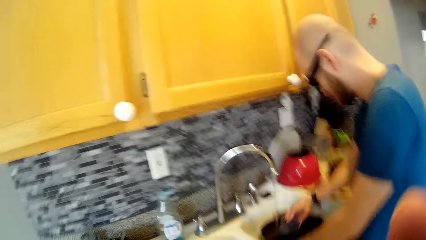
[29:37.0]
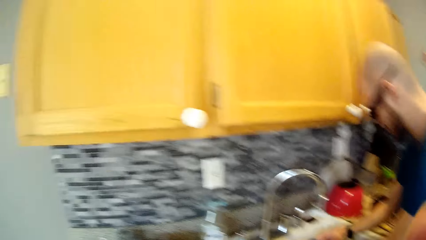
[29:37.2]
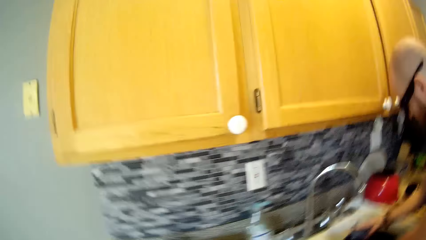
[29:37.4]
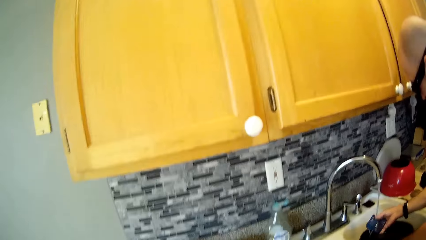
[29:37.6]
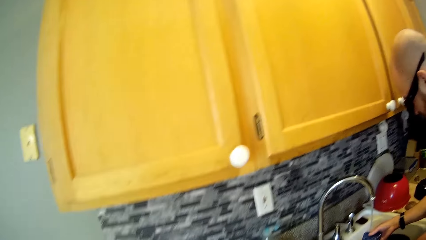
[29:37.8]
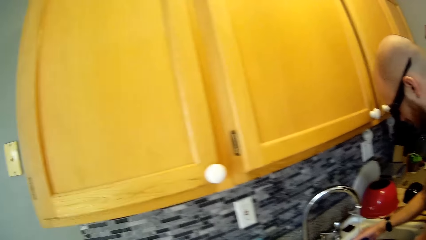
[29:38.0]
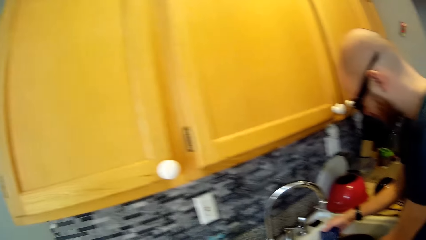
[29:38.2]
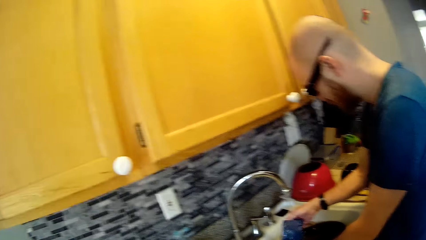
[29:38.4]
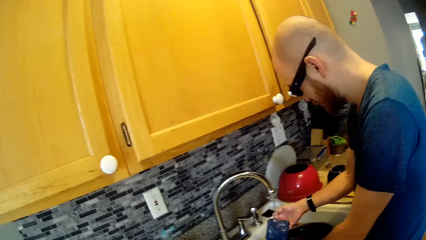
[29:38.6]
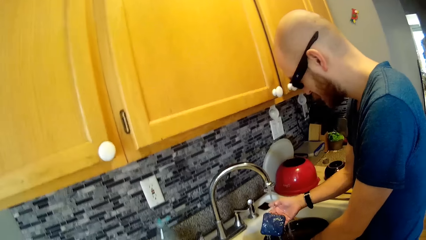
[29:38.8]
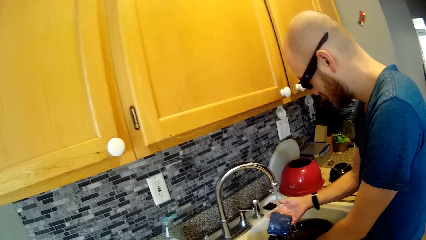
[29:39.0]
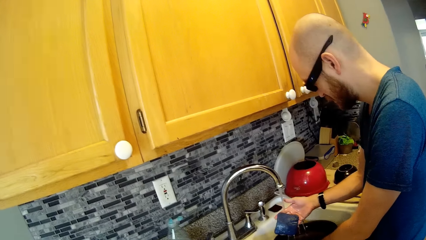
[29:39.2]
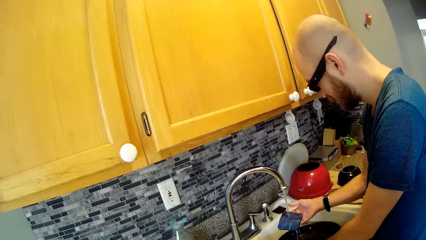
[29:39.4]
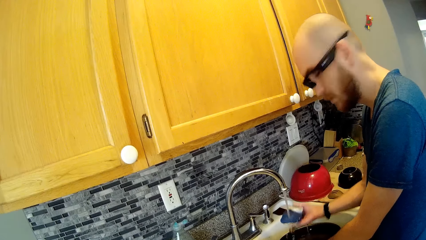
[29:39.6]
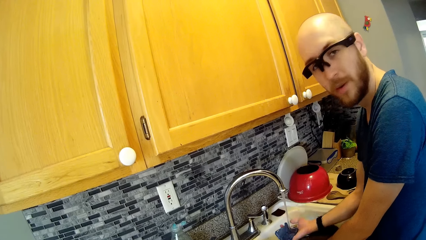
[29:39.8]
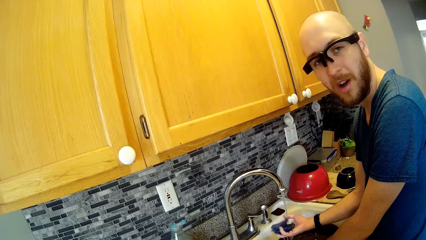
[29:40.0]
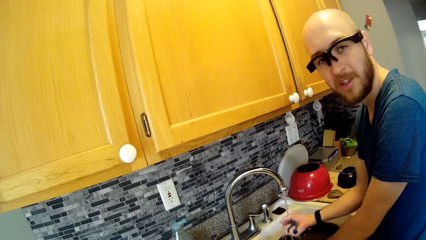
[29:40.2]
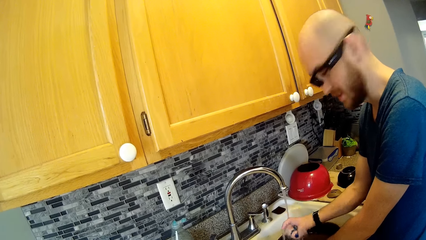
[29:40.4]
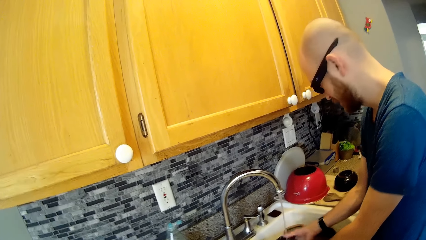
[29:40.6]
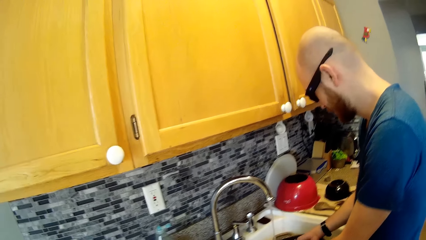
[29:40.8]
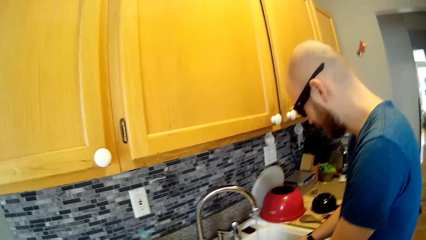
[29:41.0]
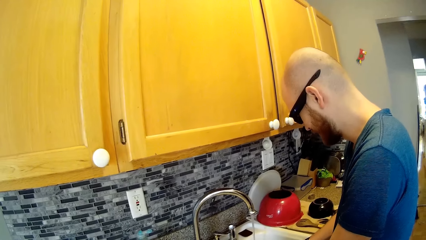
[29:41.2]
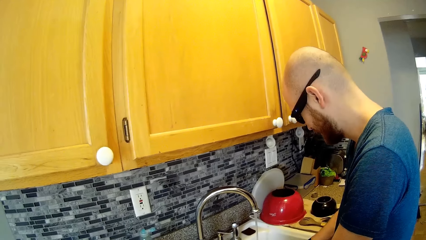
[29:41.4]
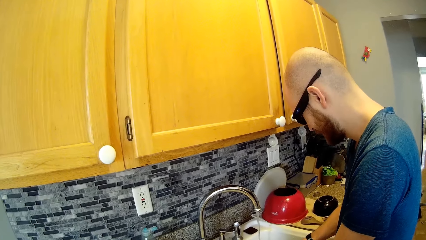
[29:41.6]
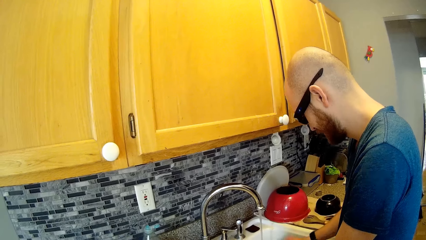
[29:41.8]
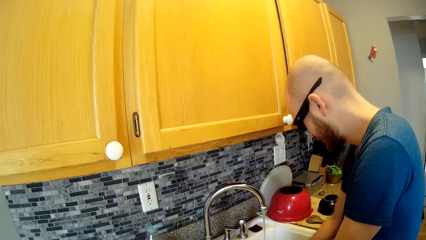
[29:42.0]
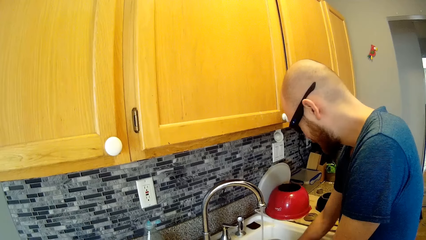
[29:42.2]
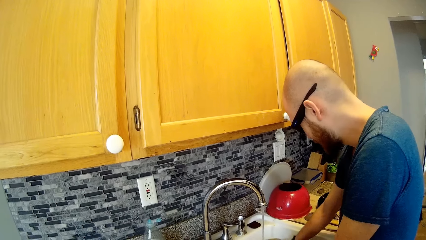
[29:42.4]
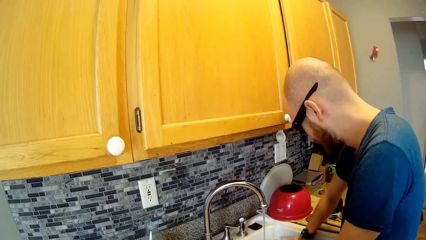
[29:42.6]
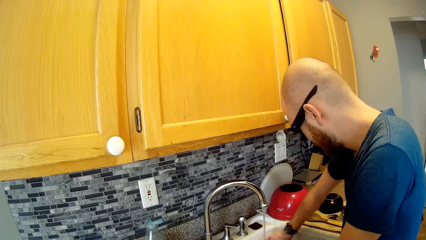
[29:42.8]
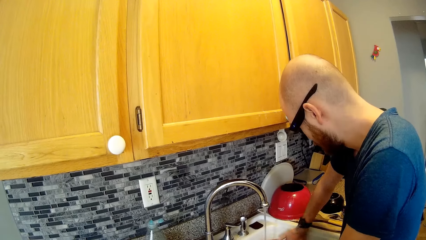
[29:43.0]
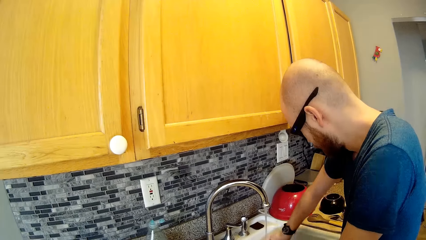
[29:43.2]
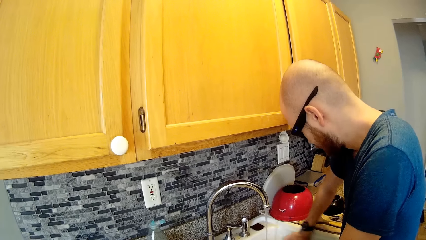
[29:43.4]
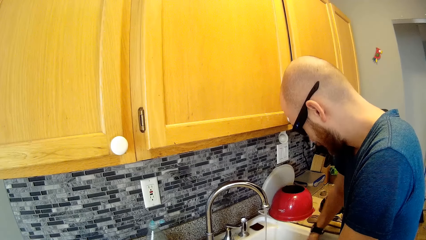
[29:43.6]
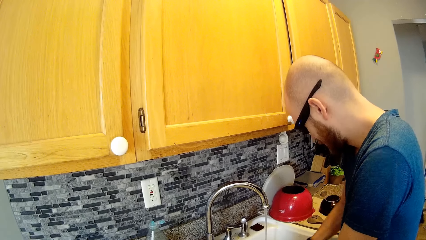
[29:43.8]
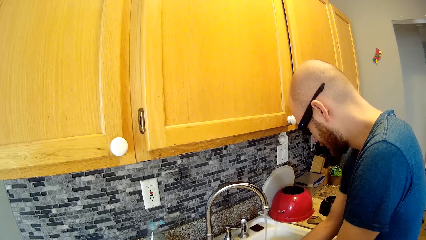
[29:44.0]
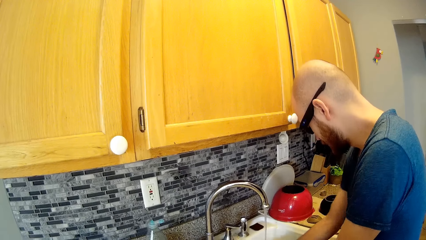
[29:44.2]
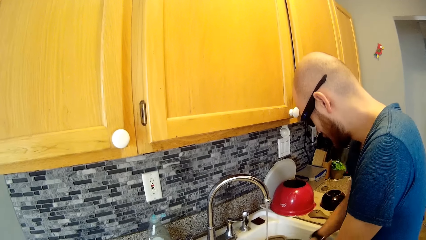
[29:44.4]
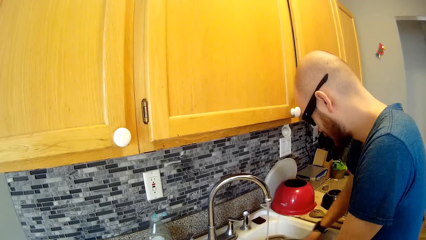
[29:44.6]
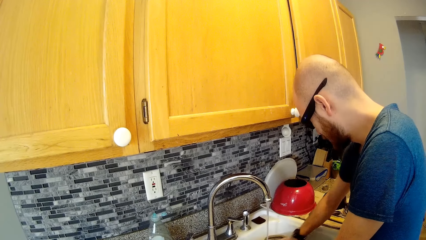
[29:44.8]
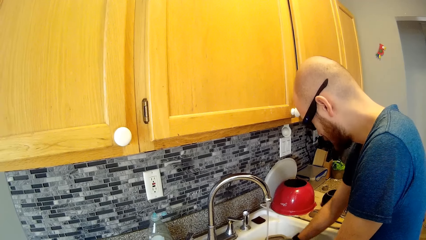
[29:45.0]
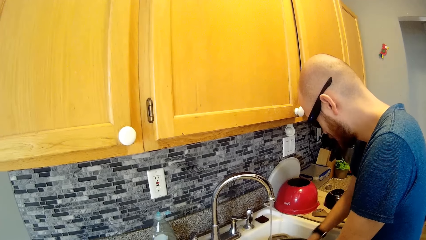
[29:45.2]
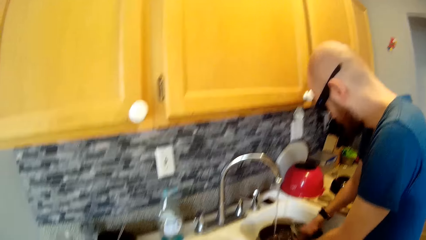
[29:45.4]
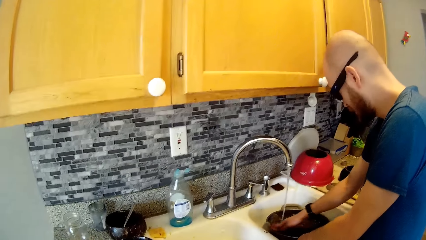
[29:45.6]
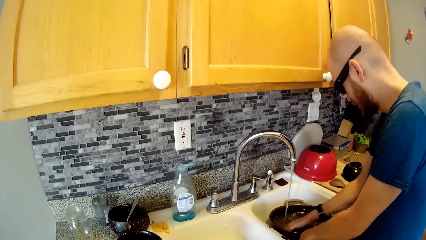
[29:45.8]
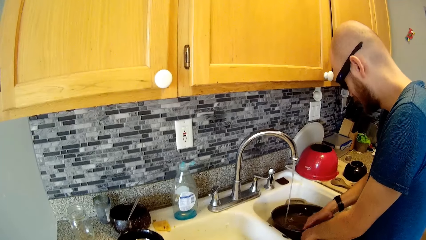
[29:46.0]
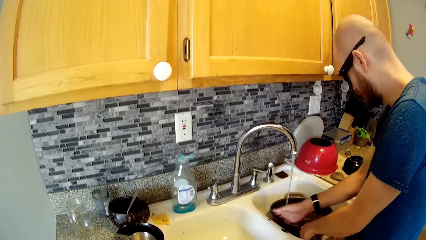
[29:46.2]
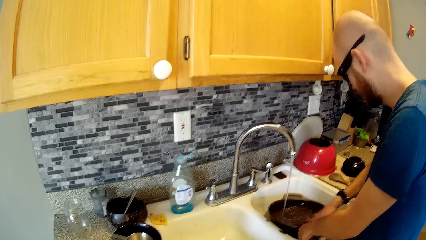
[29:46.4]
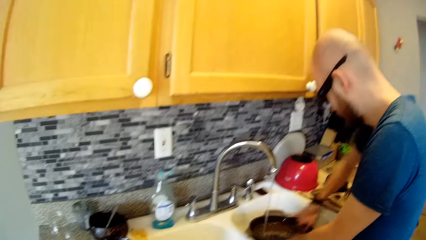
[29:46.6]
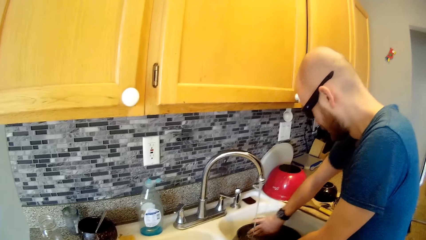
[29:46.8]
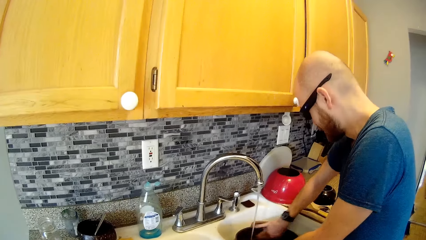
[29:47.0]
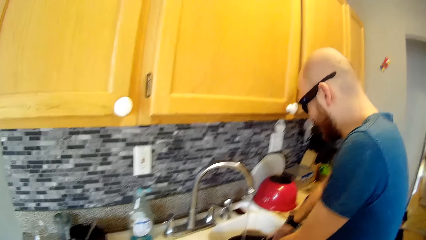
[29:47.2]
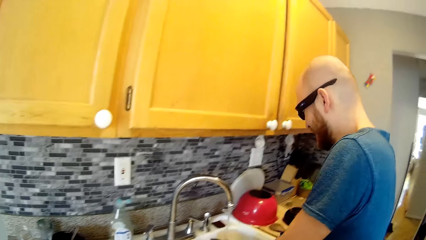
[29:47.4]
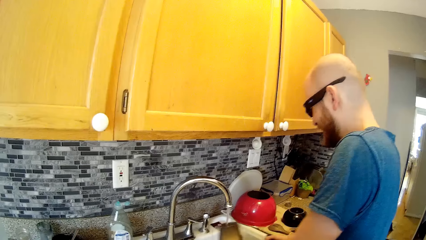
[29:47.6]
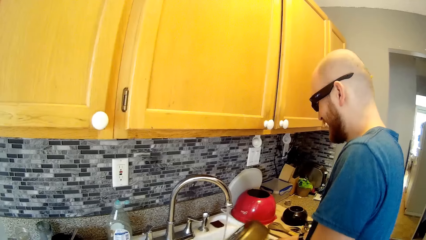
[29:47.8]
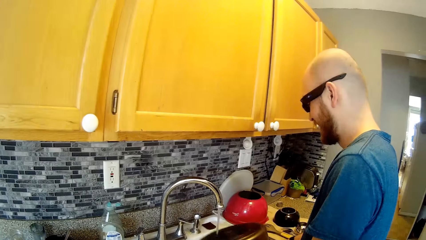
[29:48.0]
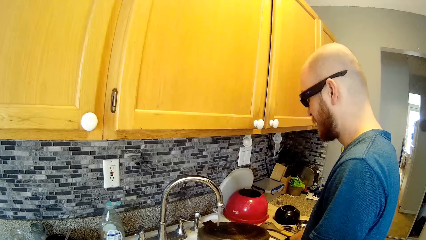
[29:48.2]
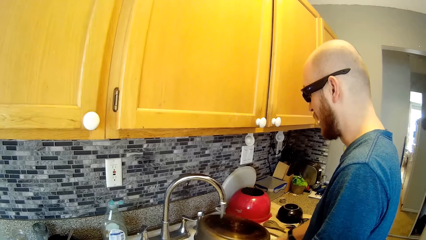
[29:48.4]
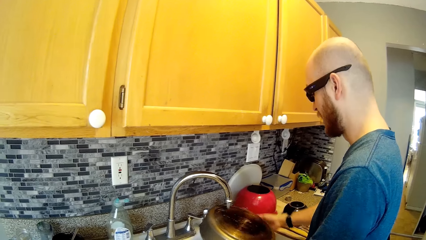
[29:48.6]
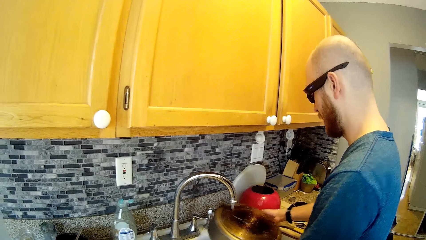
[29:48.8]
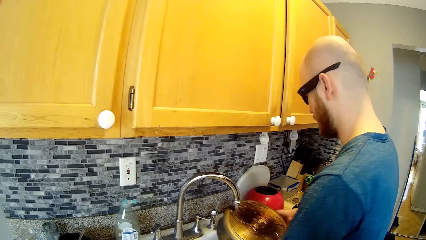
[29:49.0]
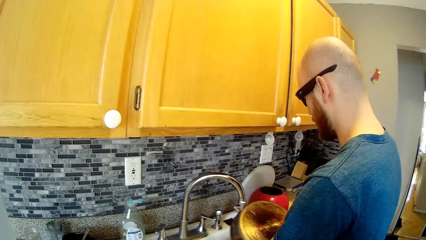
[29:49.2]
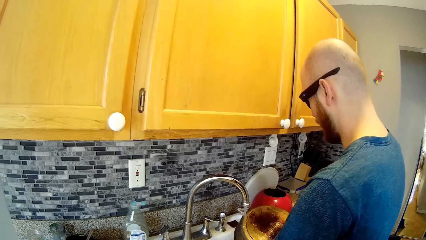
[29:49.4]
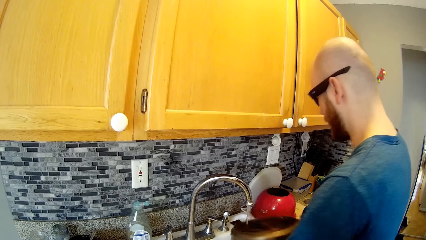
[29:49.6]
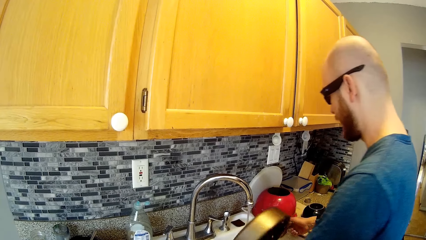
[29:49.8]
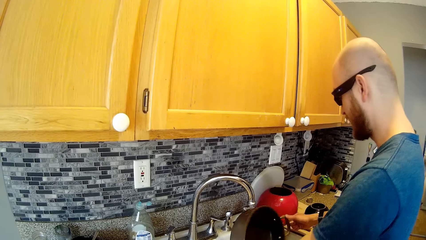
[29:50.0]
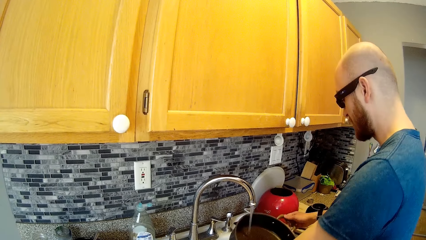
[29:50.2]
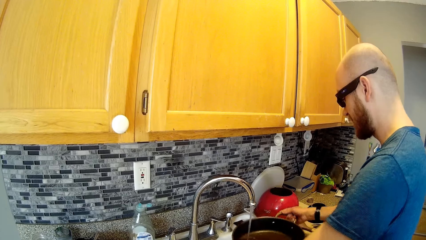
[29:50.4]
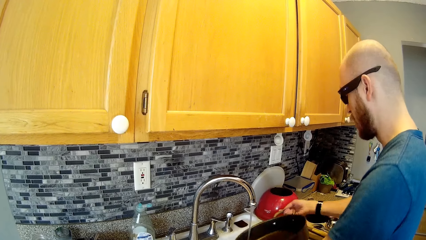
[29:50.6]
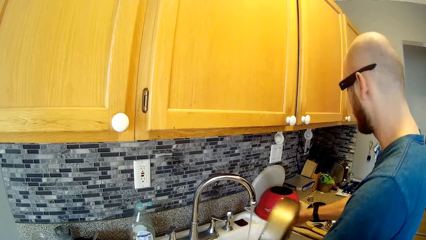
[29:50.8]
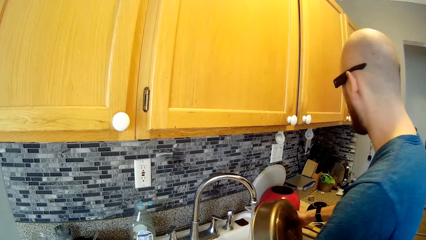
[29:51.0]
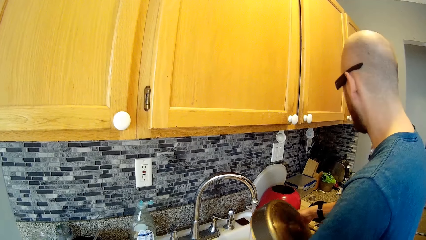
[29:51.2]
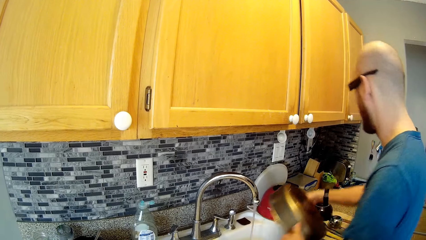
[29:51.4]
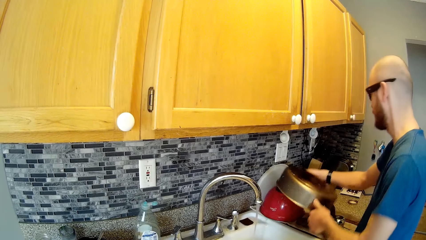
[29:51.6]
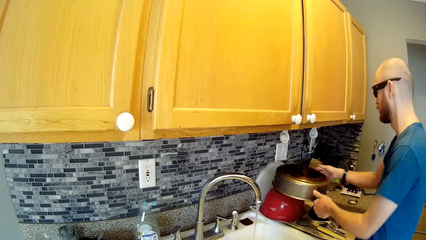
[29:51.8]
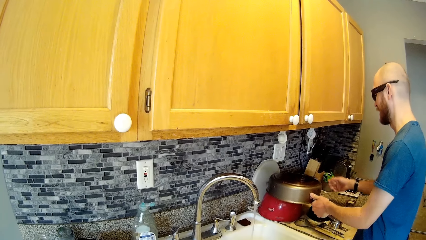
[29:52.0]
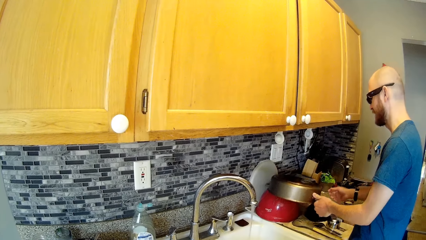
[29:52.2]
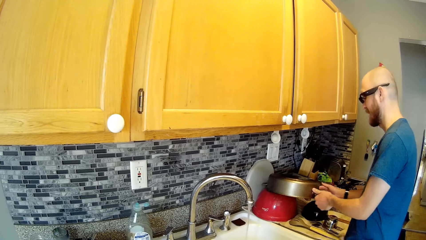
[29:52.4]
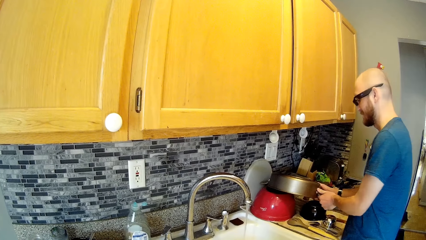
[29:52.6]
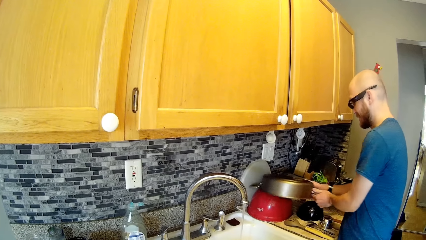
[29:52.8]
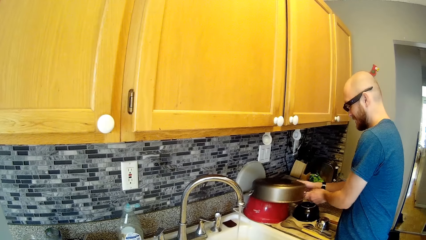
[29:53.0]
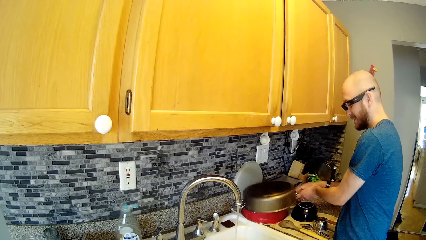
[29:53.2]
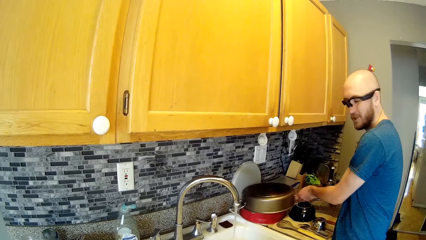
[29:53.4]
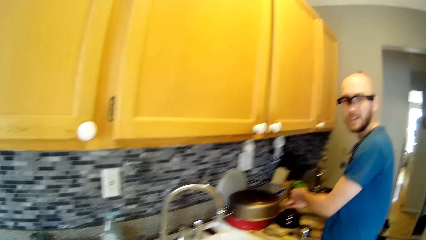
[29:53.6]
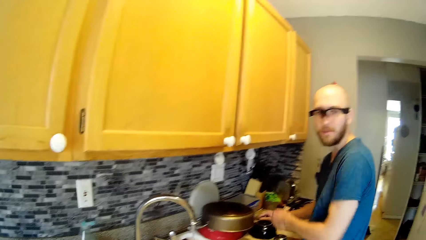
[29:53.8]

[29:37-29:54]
The camera wearer raises the hand. The man rinses the sponge with water from the tap. The man looks at the camera wearer and squeezes the sponge. The man cleans the pan with the hand. The man washes the pan with the sponge. The man rinses the pan with water from the tap. The man drops the pan over the pot on the counter. The man leans the pan on the counter.
